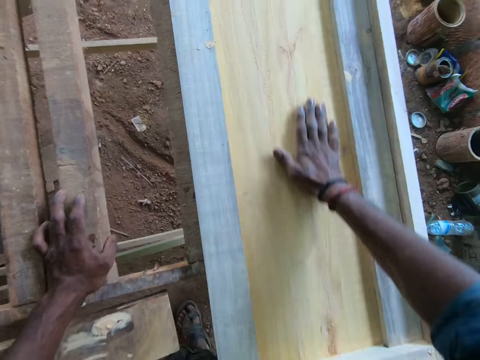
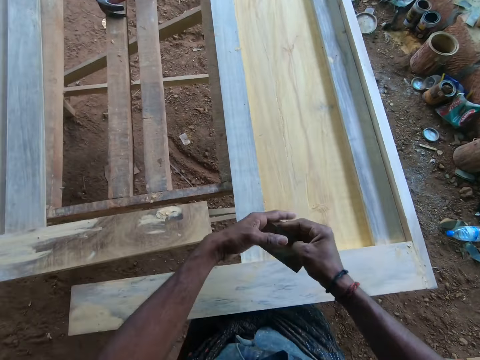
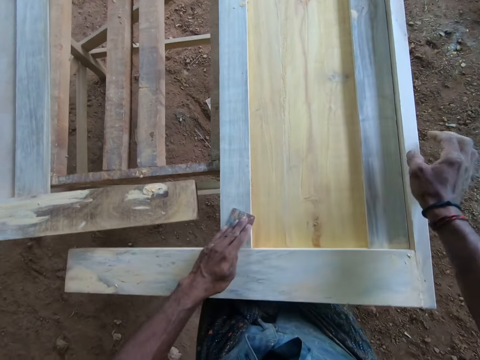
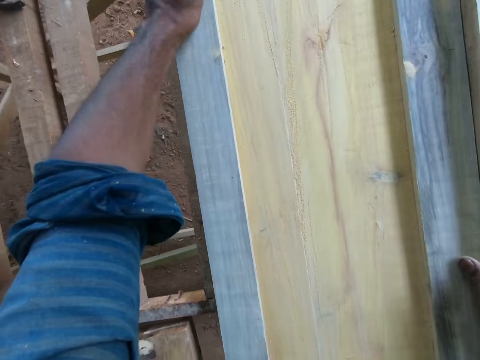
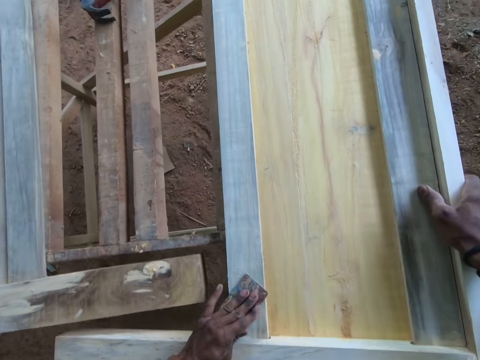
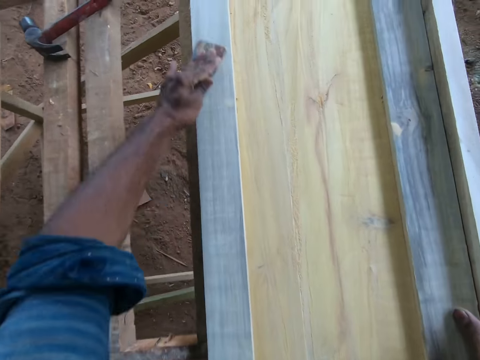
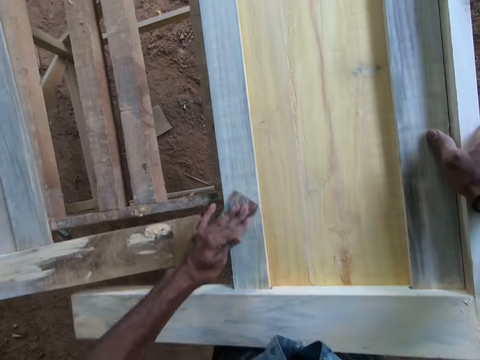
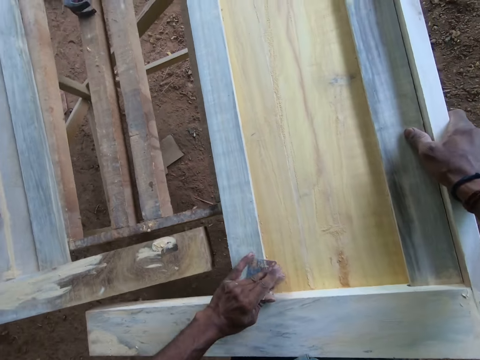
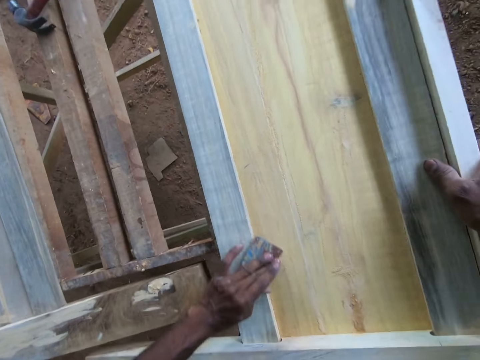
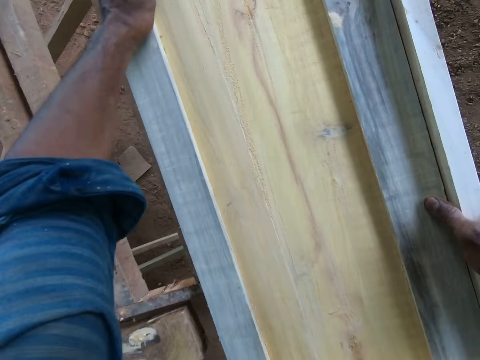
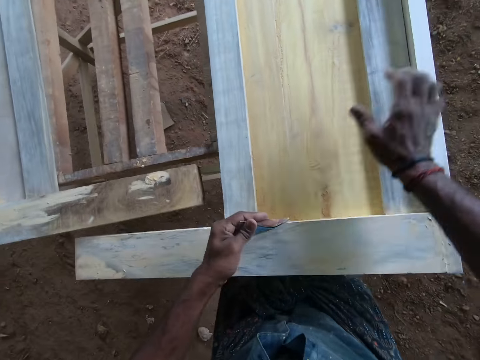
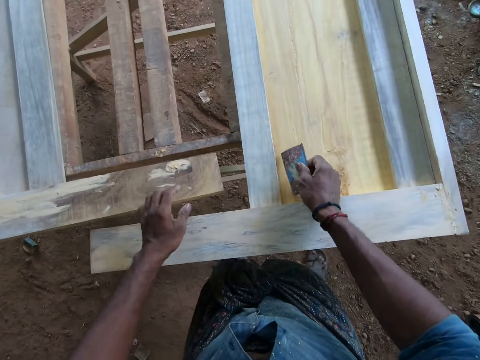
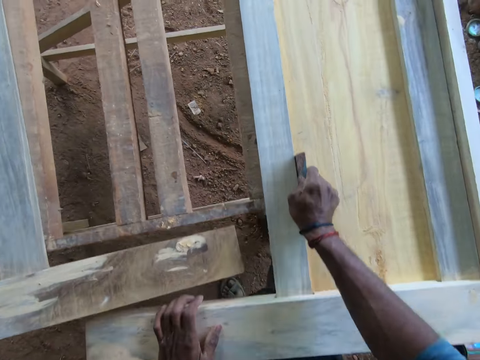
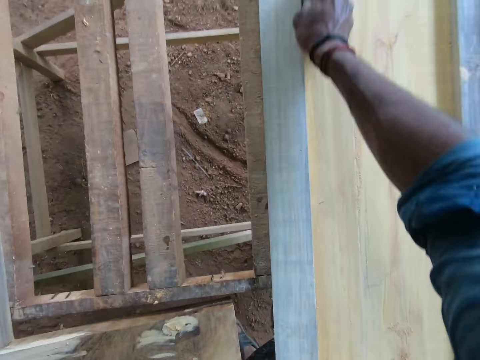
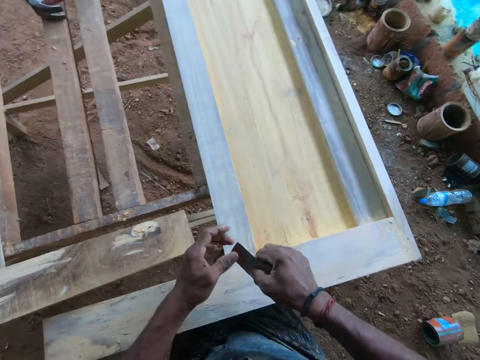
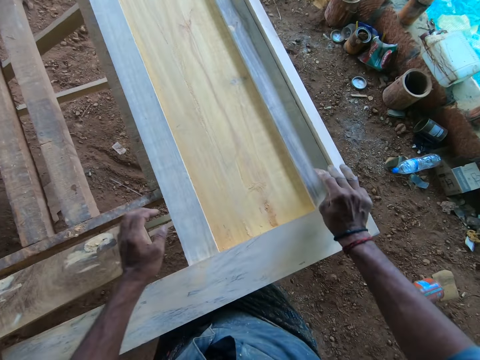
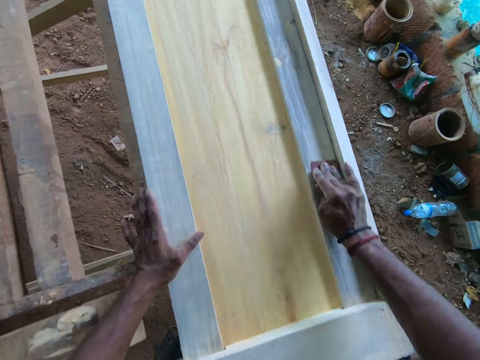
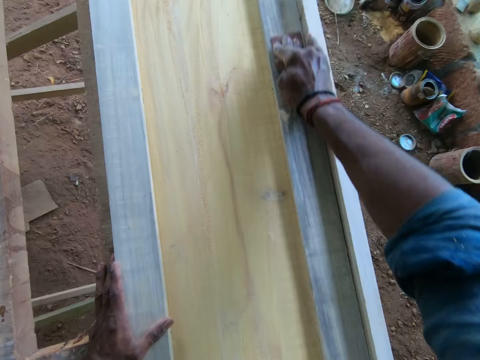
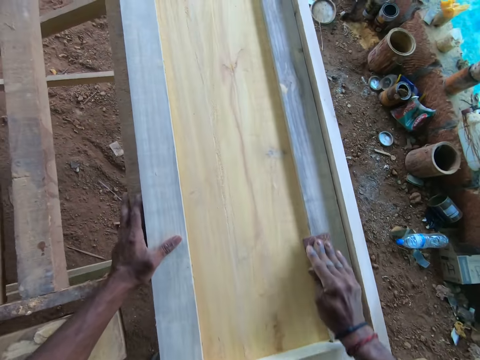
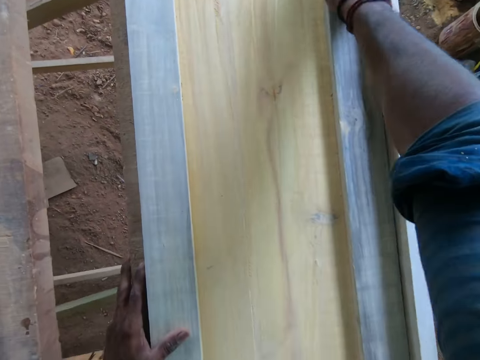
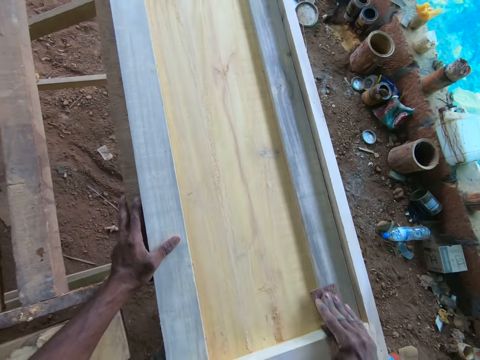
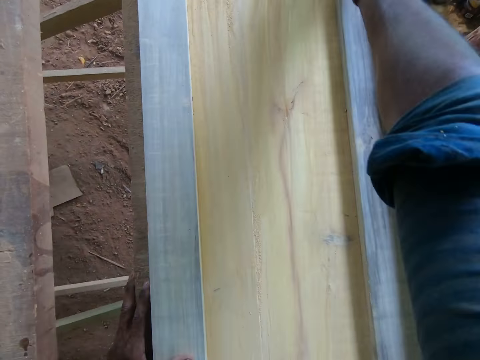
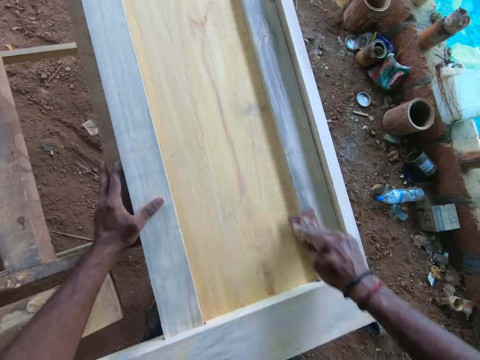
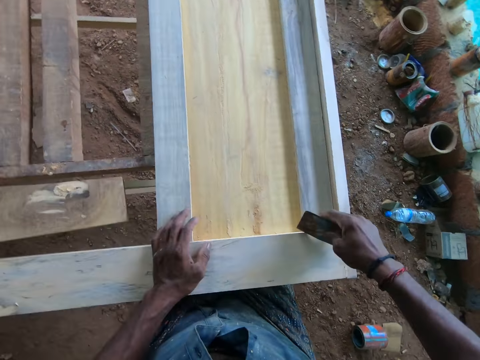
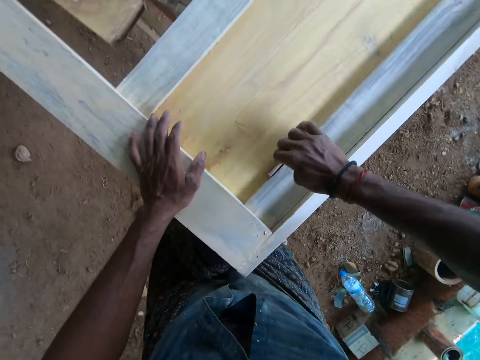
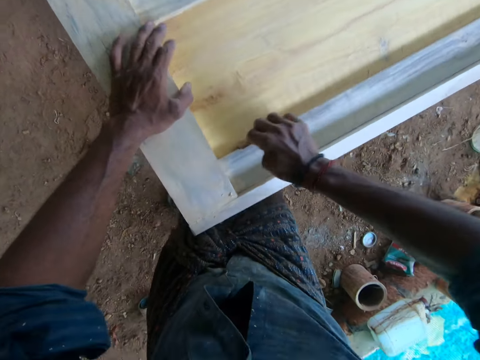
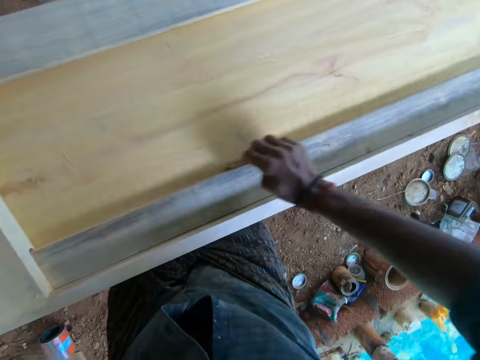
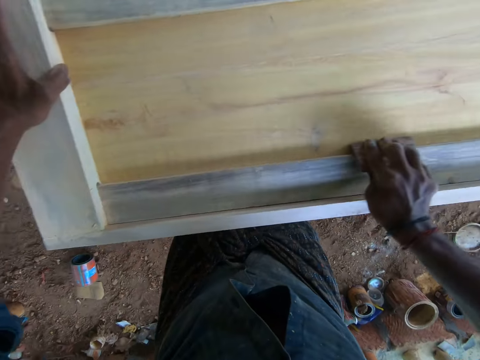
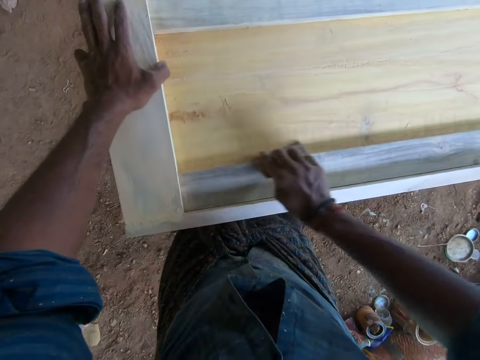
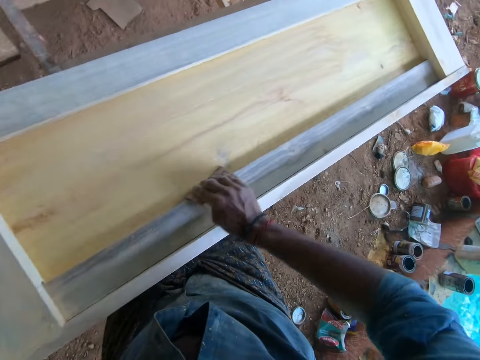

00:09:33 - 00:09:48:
The camera wearer passes the sandpaper to his left hand. He smoothens the surface of the wood piece with the sandpaper in his left hand. He passes the sandpaper to his right hand. He smoothens the surface of the wood piece with the sandpaper in his right hand. He holds the sandpaper with his hands. He swaps the sandpaper in his hands. He smoothens the surface of the wood piece with the sandpaper in his right hand. He removes the sandpaper in his right hand from the wood piece. He walks around. He smoothens the surface of the wood piece with the sandpaper in his right hand.

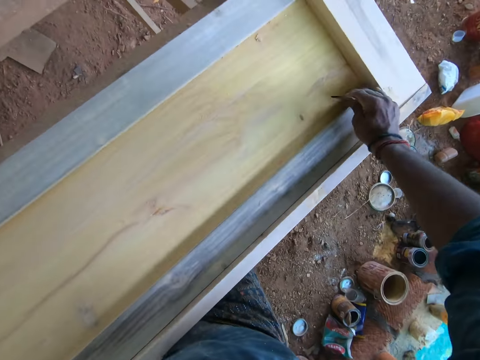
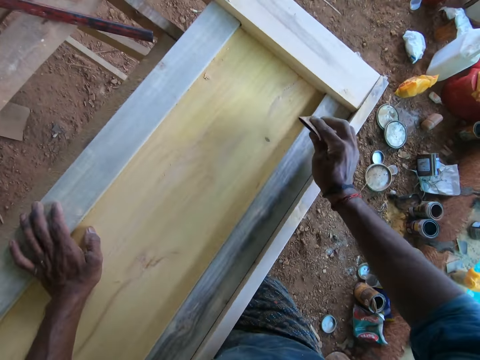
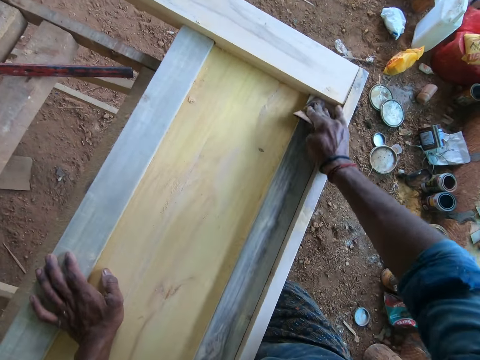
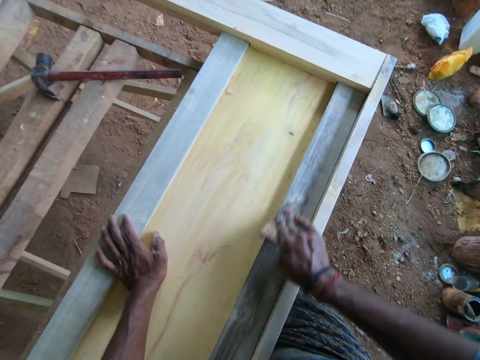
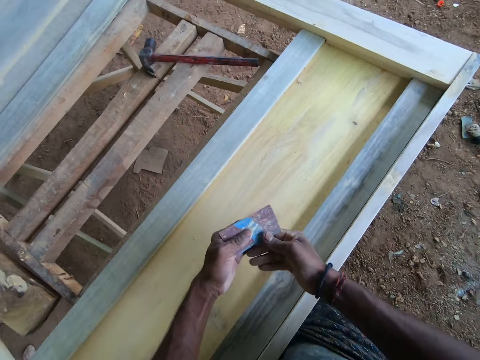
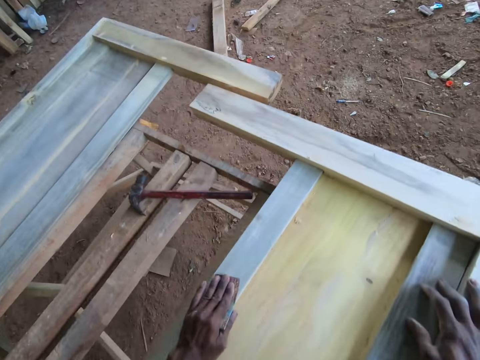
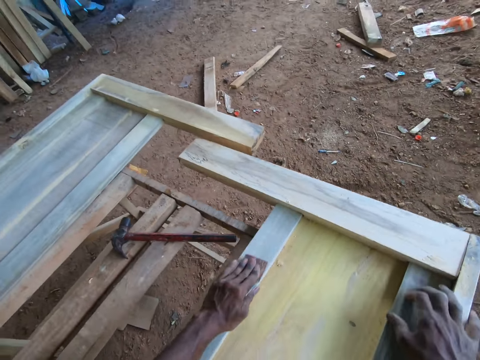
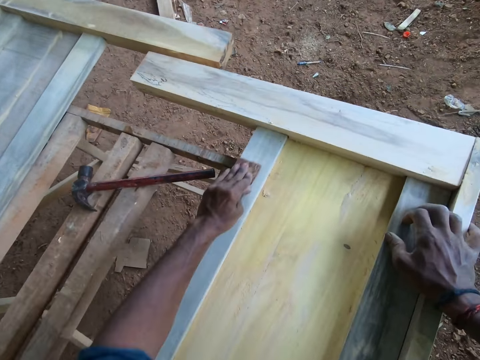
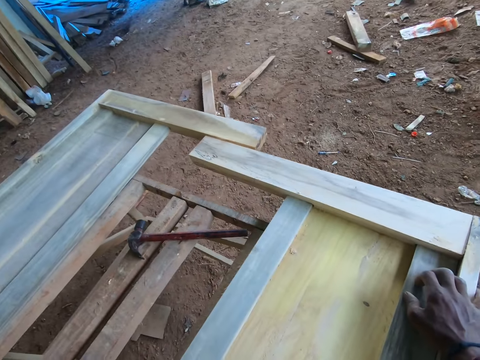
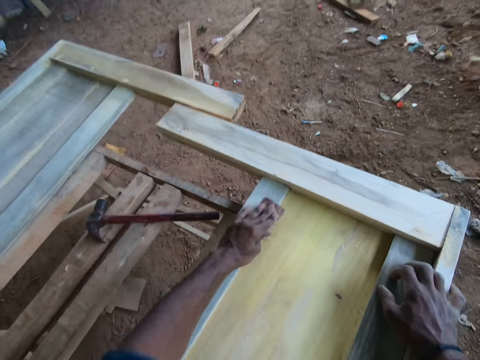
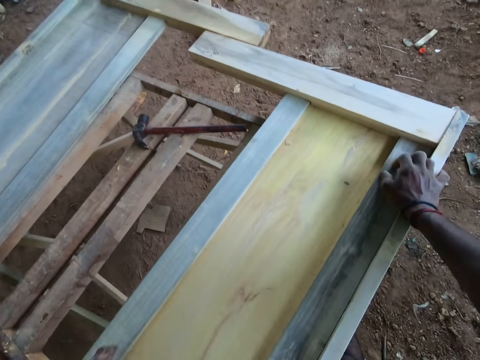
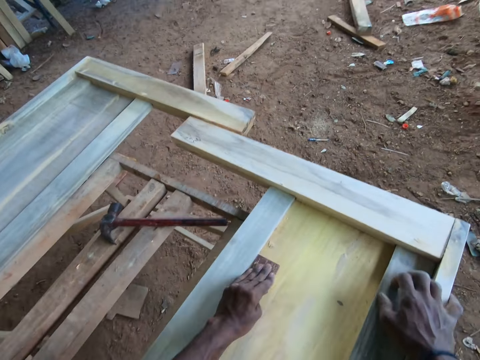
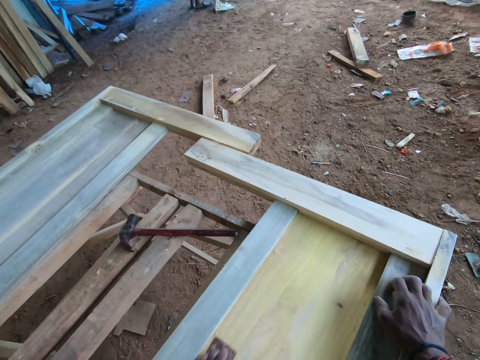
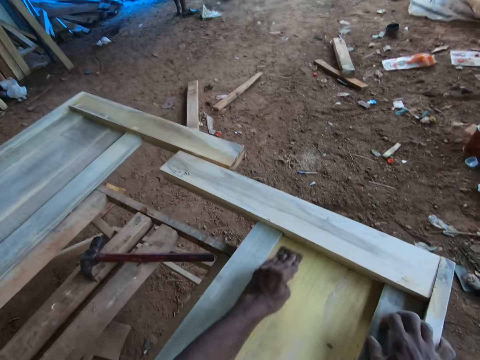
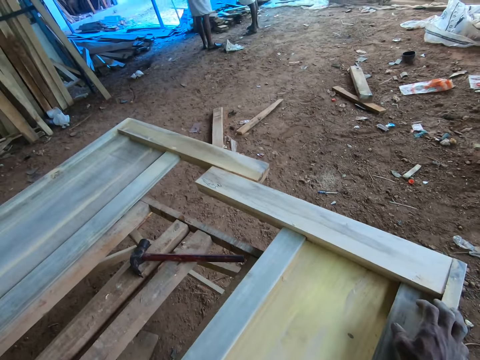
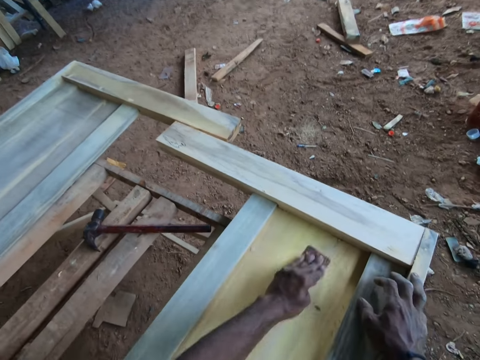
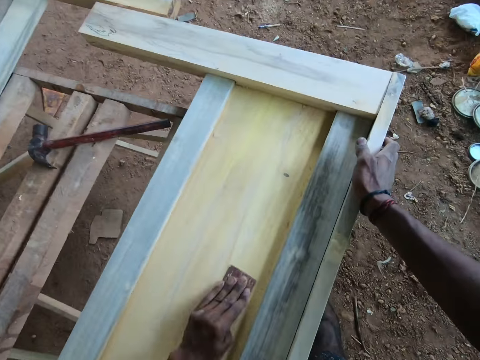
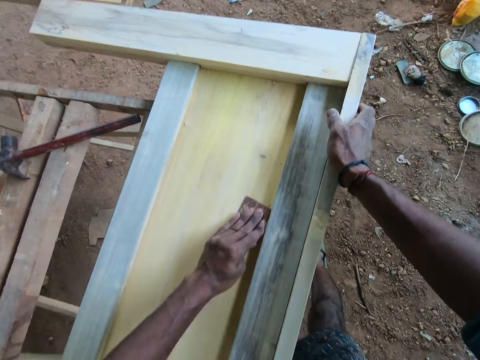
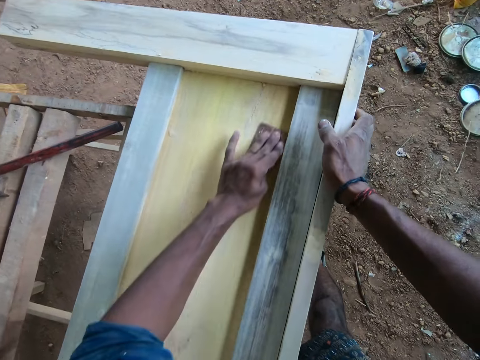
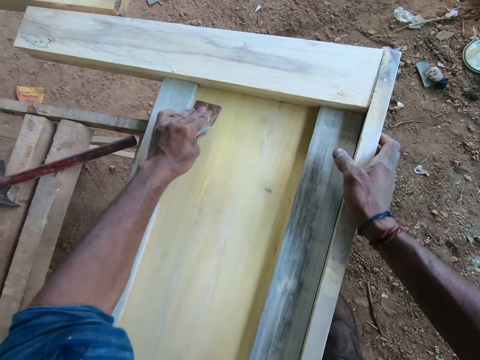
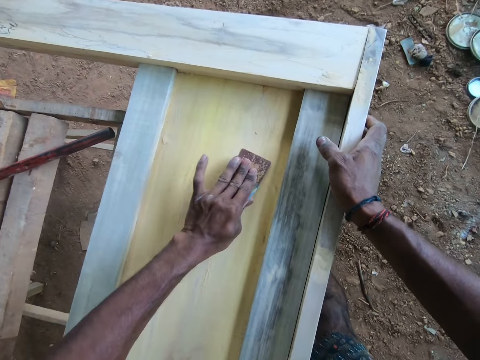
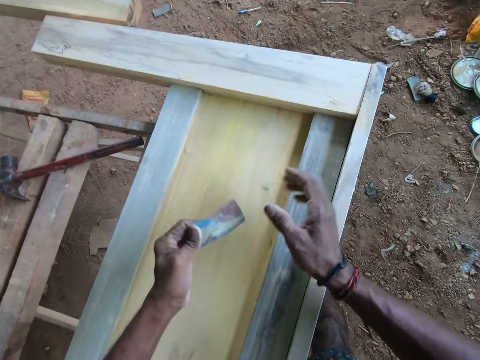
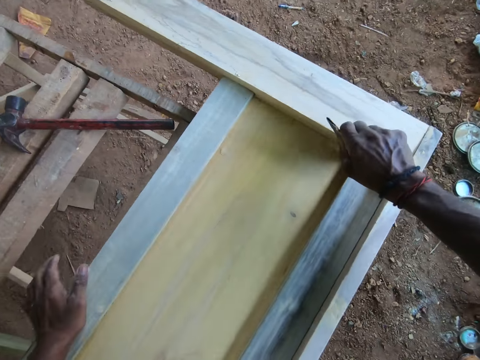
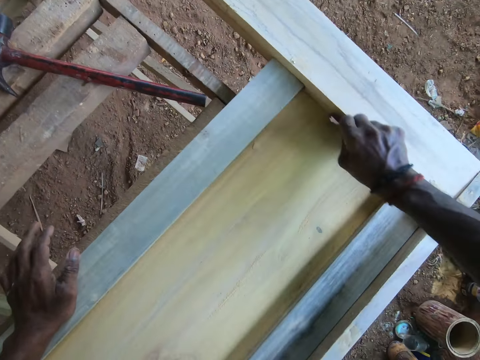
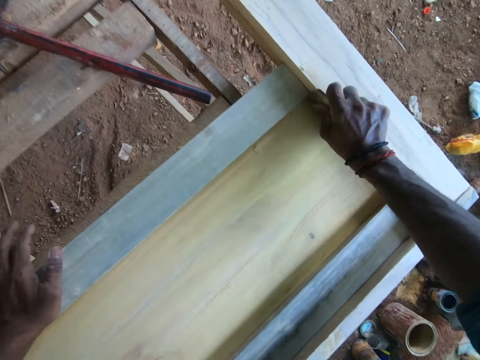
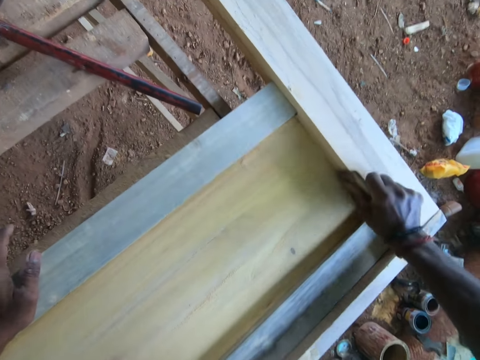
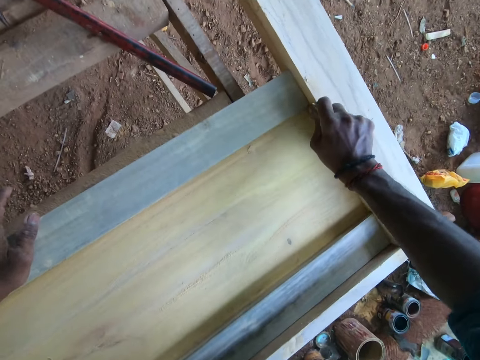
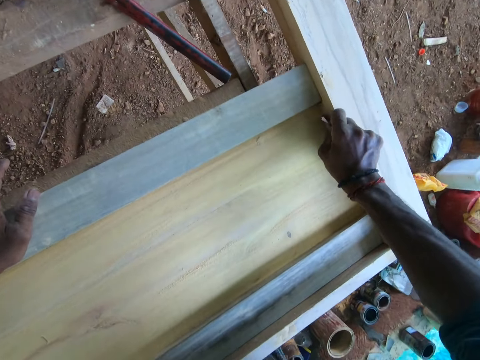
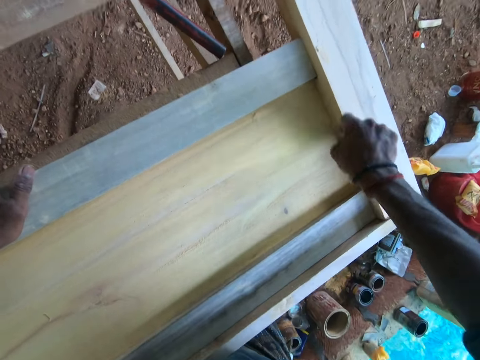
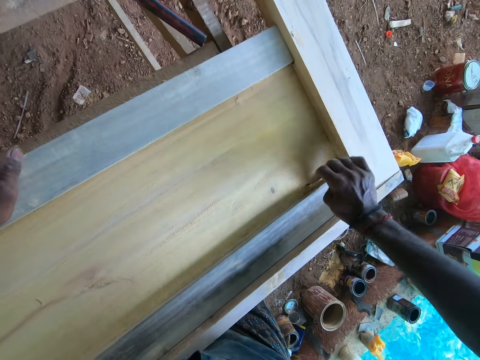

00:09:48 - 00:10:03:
The camera wearer adjusts the sandpaper in his right hand. He passes the sandpaper to his left hand. He smoothens the surface of the wood piece with the sandpaper in his left hand. He adjusts the sandpaper in his right hand. He passes the sandpaper to his right hand. He smoothens the surface of the wood piece with the sandpaper in his right hand.
